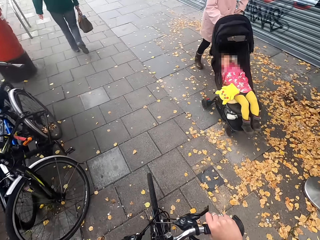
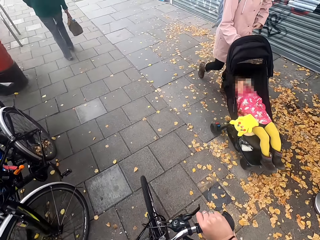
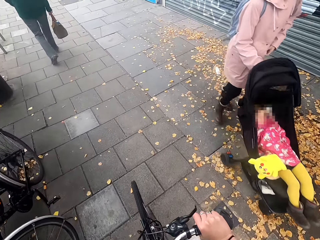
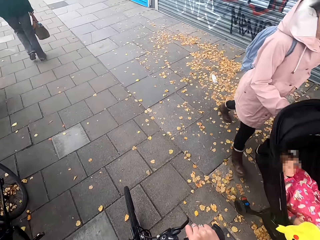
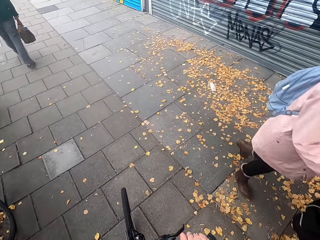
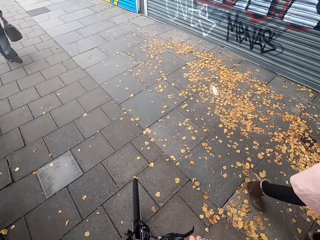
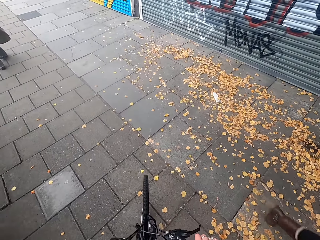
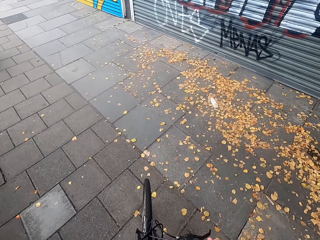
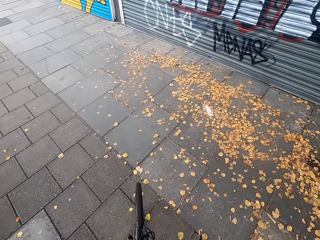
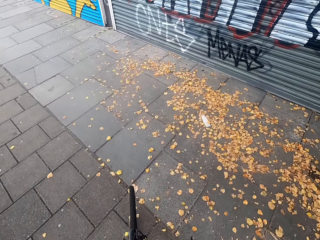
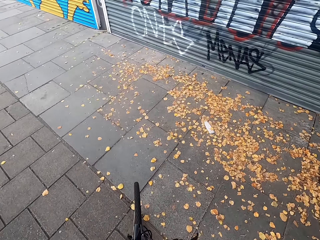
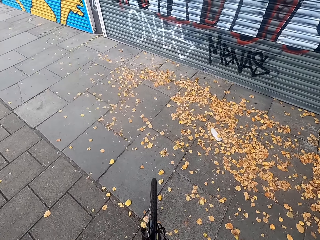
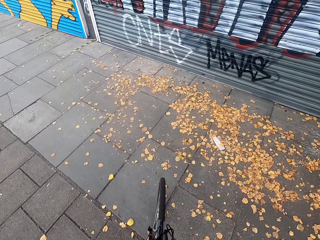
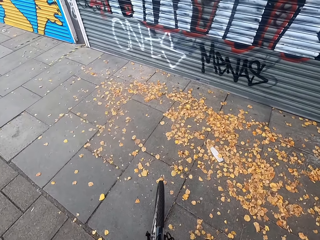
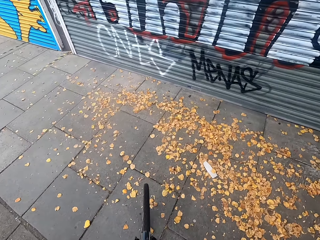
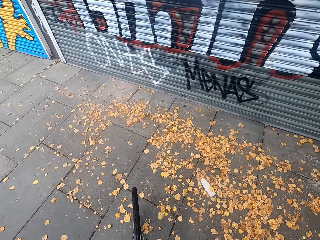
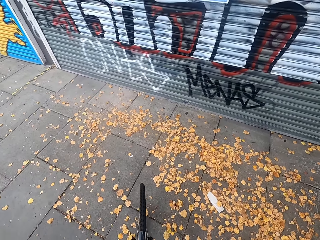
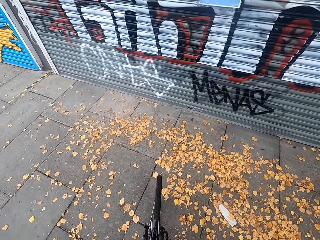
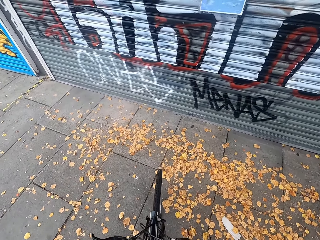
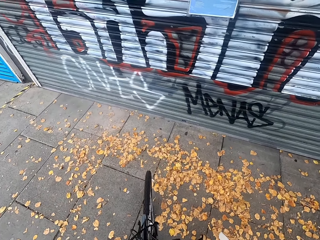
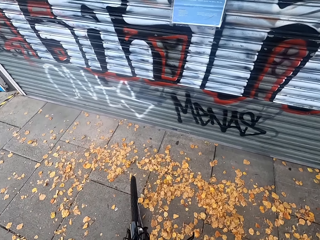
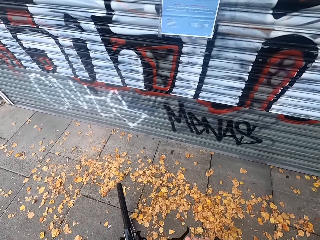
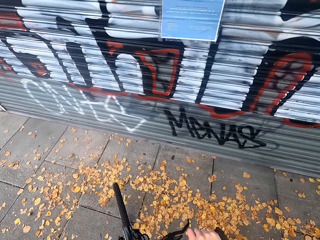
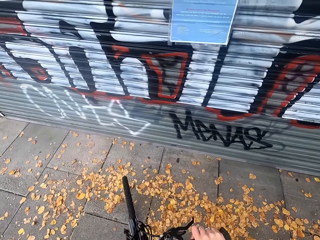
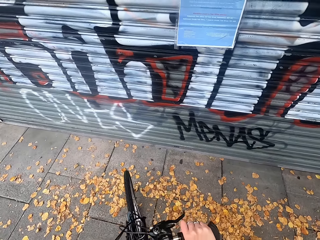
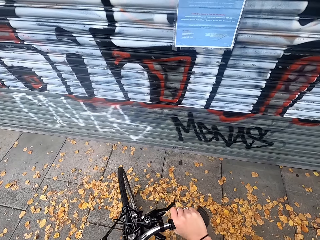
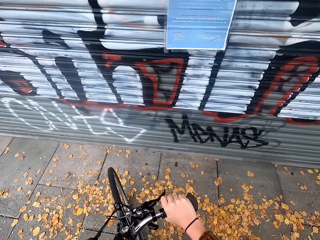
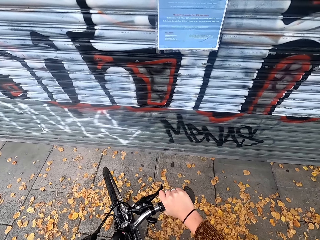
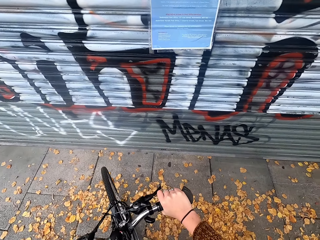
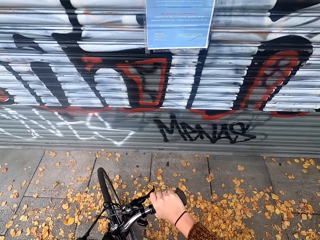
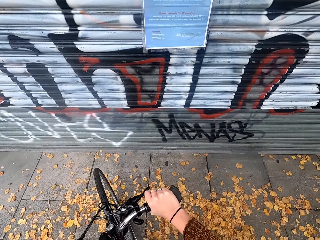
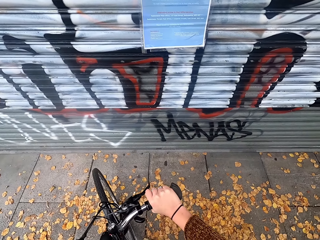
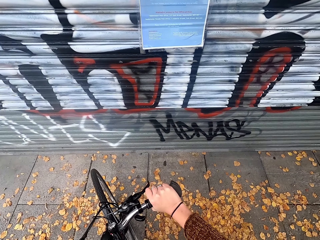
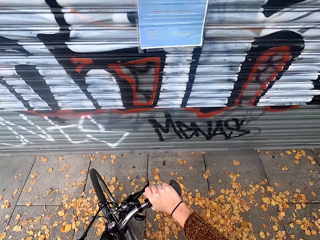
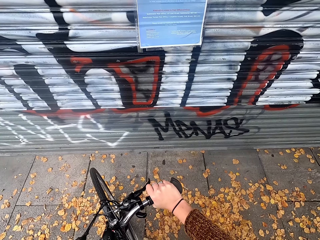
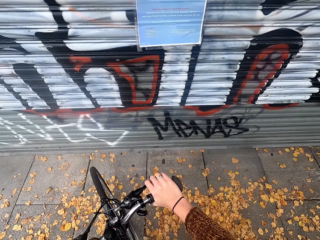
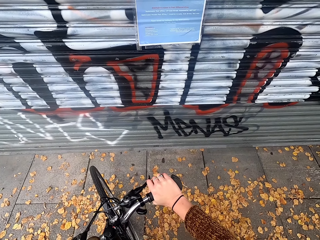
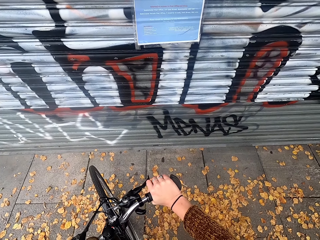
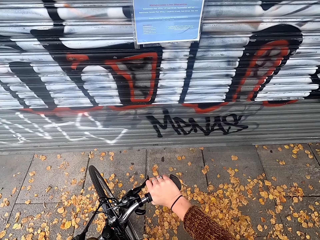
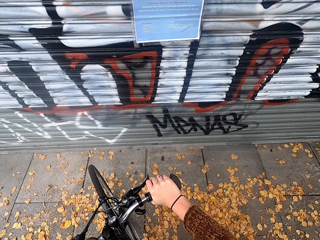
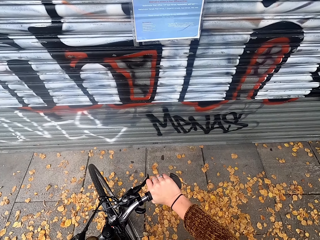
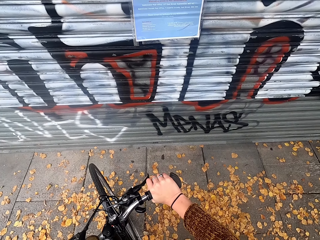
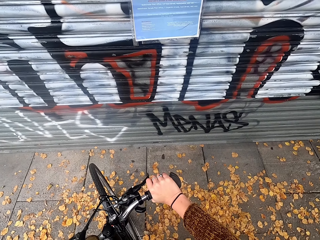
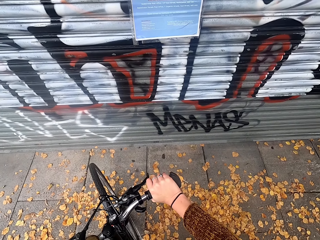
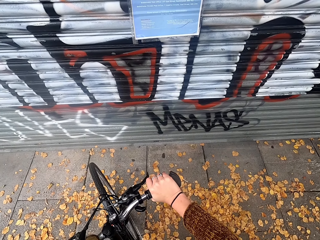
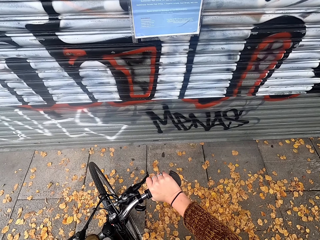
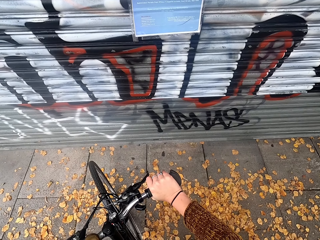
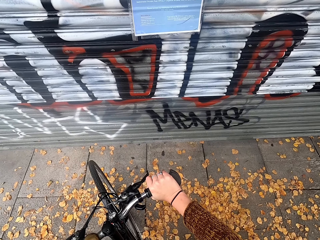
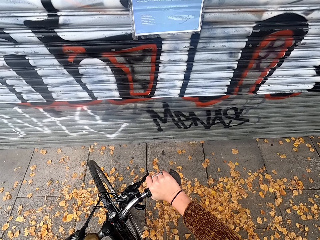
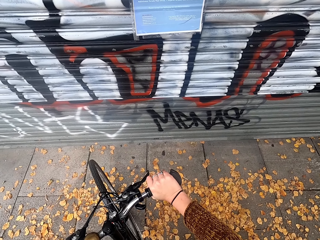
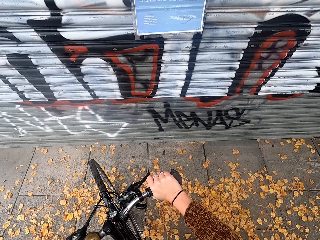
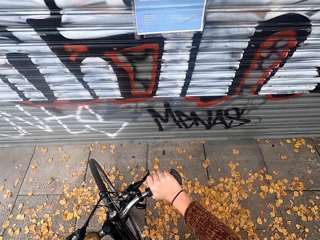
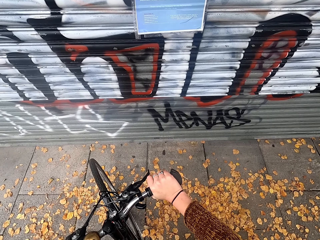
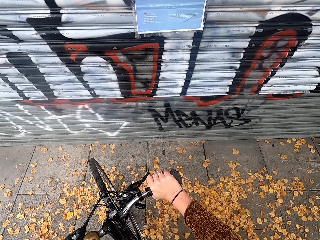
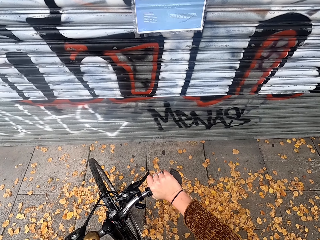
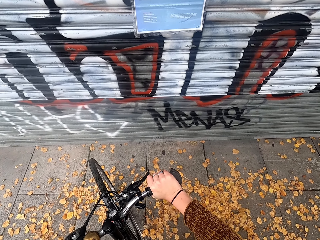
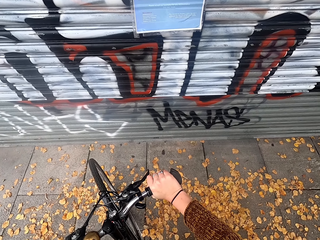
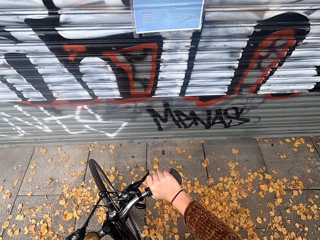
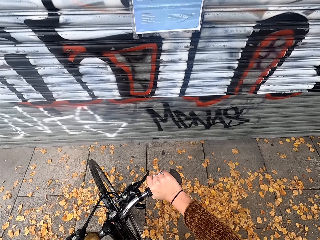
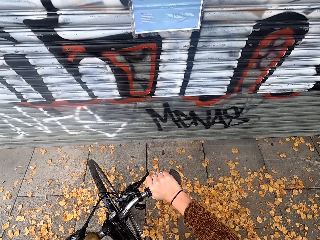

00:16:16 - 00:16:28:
The camera wearer looks at a poster on a wall. They stop riding the bicycle.

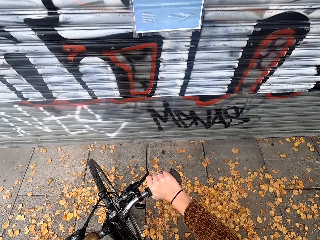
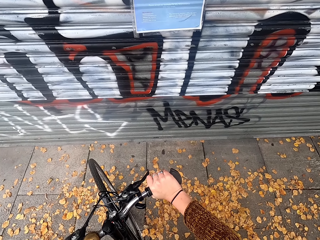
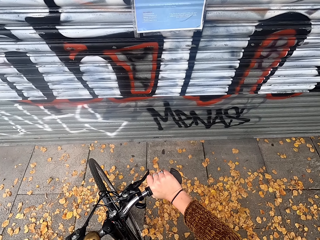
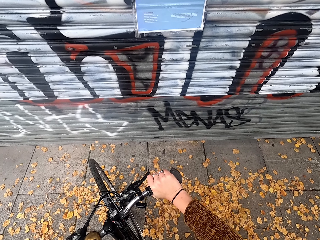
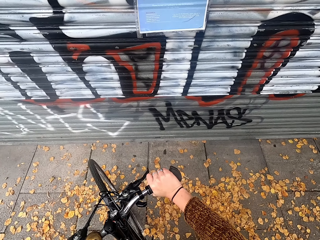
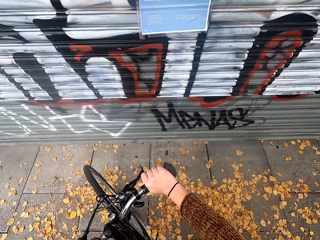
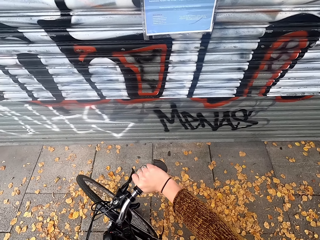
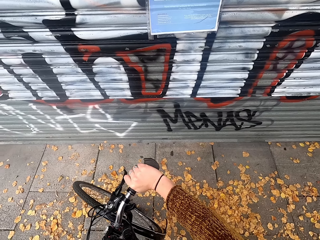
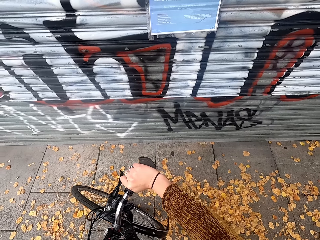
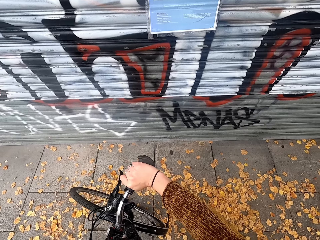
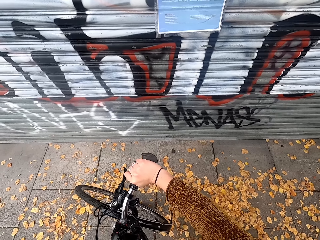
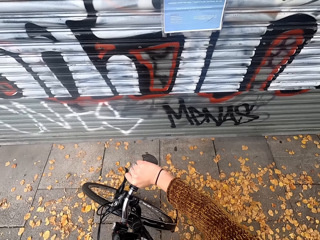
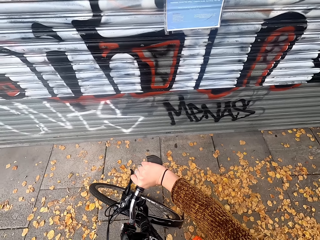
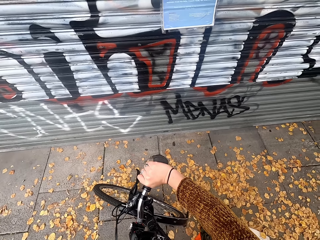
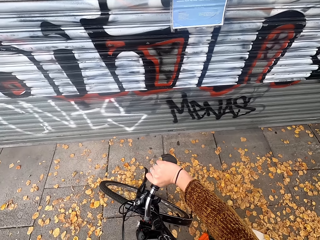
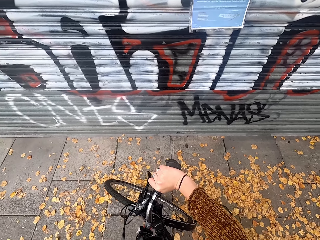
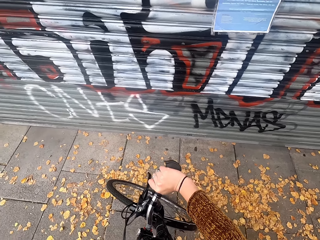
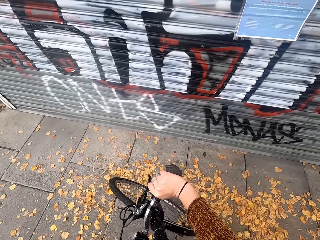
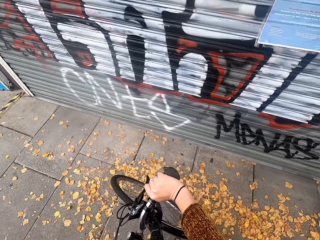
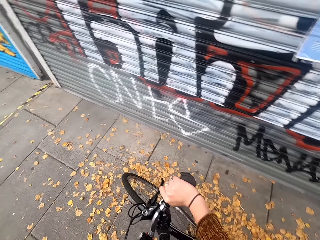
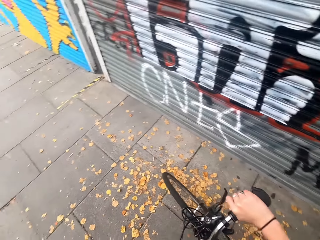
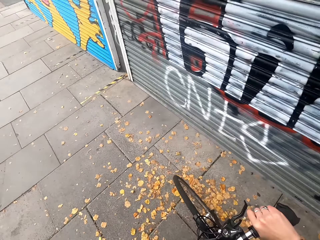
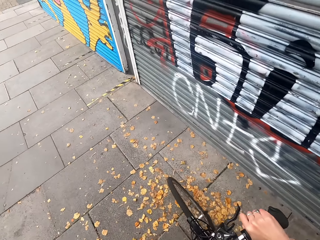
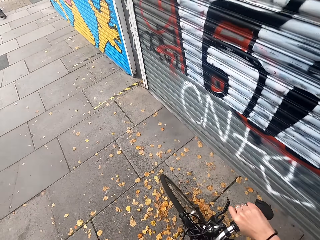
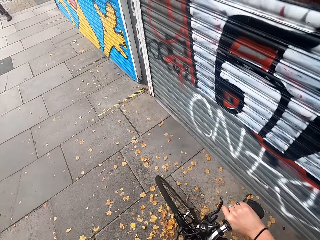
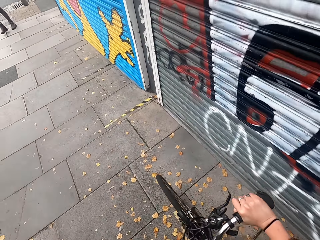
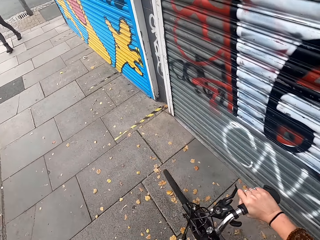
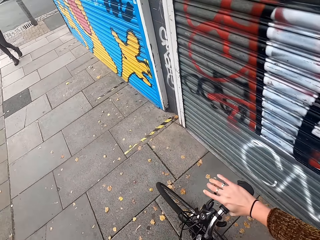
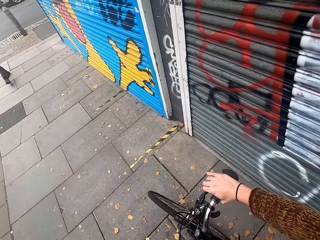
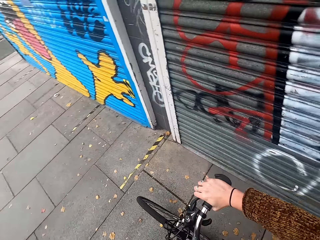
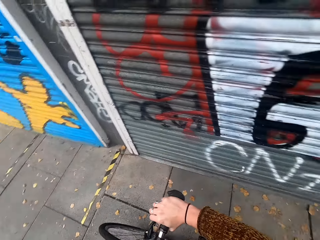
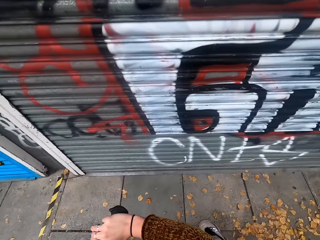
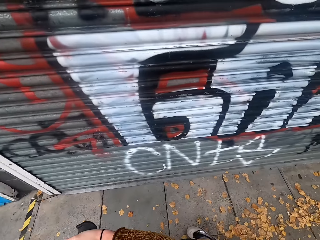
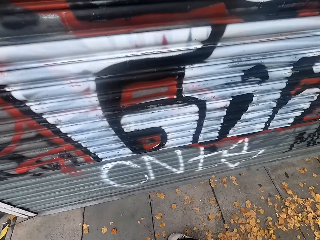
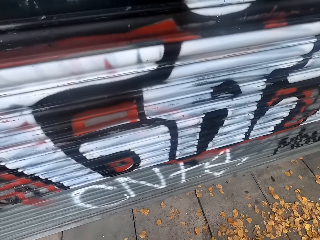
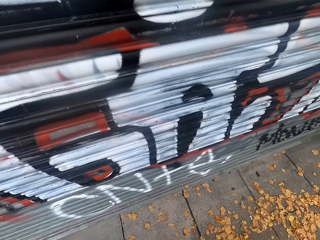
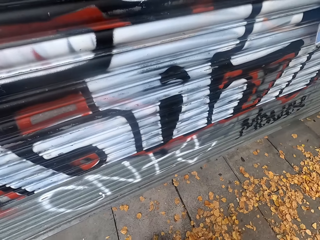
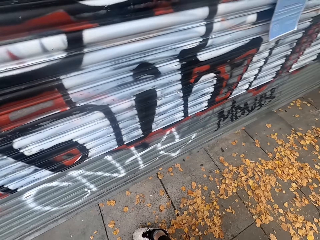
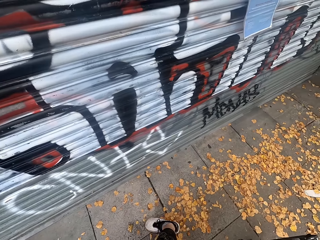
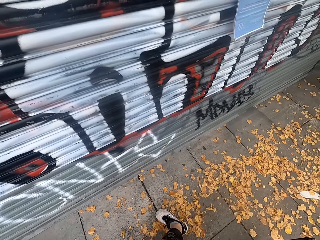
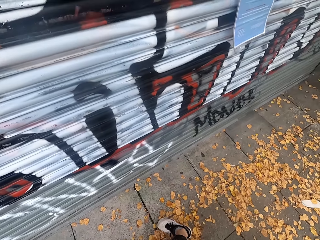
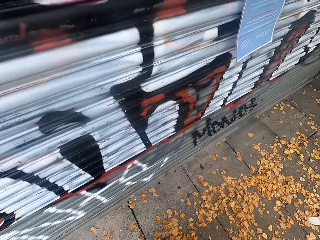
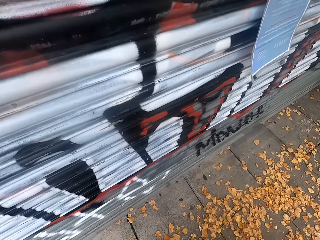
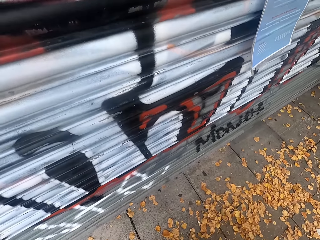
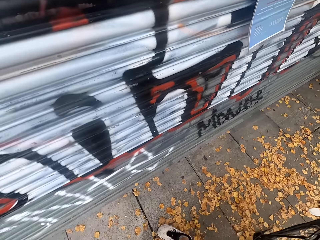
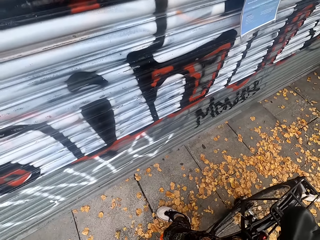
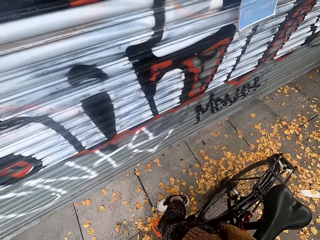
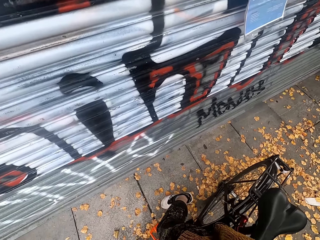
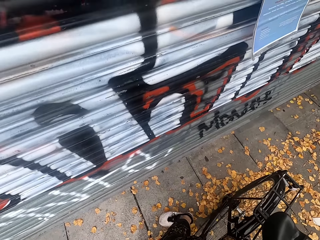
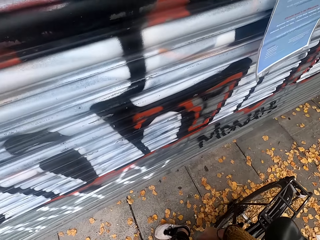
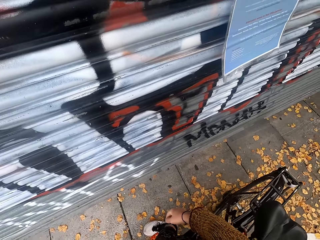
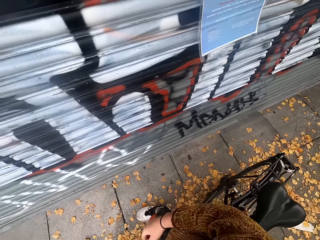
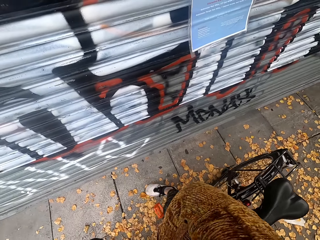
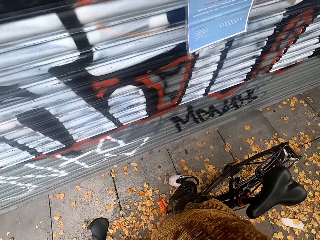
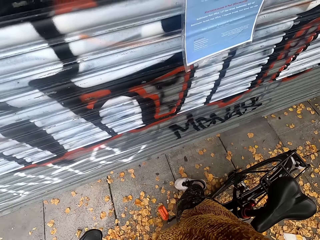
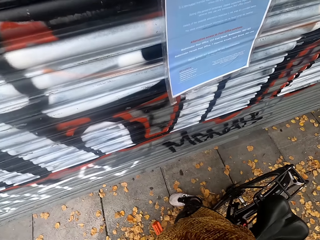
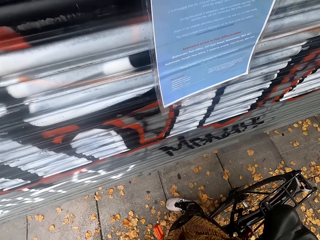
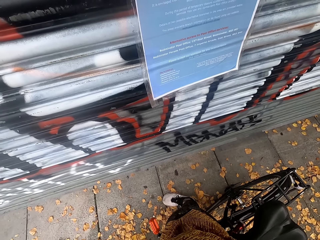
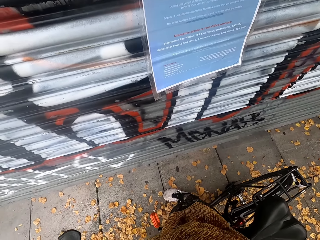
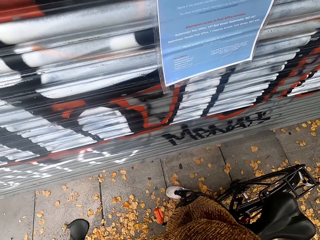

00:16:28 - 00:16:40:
The camera wearer repositions the bicycle. They ride the bicycle.
